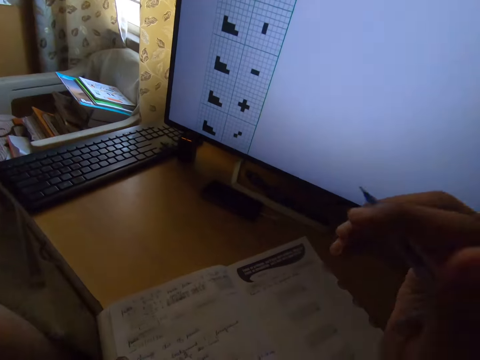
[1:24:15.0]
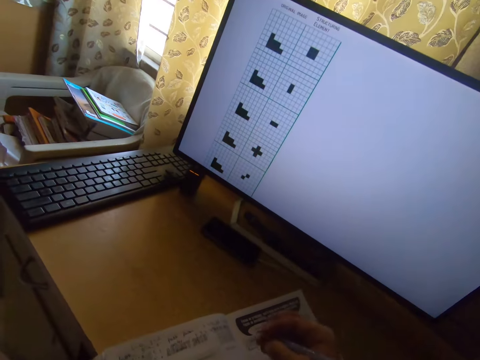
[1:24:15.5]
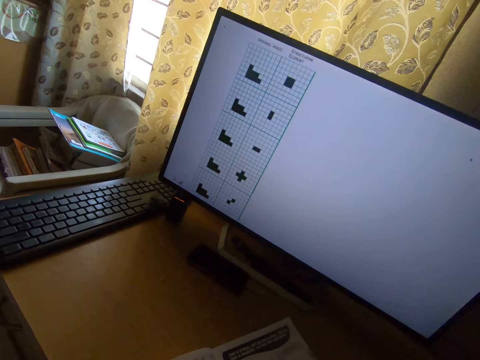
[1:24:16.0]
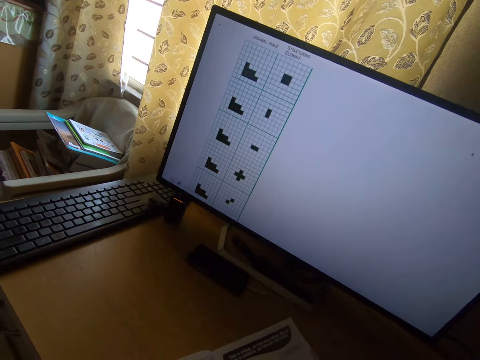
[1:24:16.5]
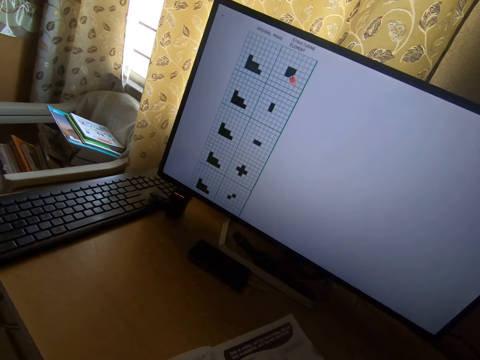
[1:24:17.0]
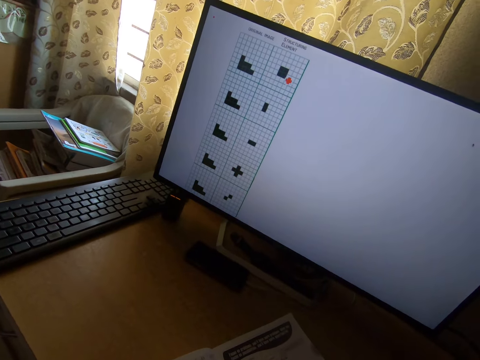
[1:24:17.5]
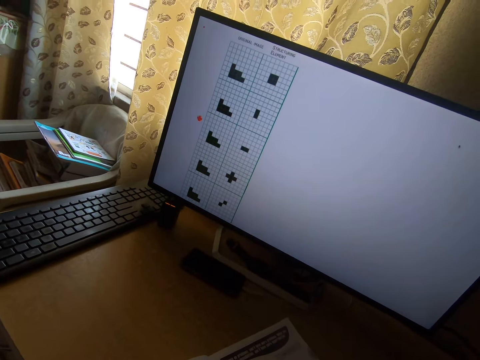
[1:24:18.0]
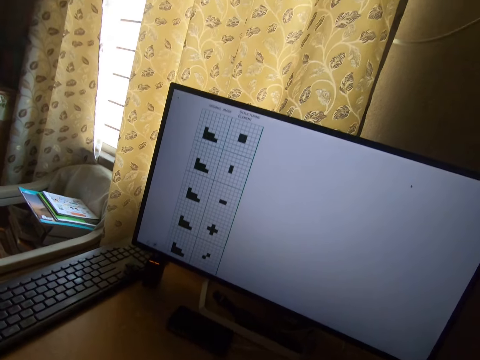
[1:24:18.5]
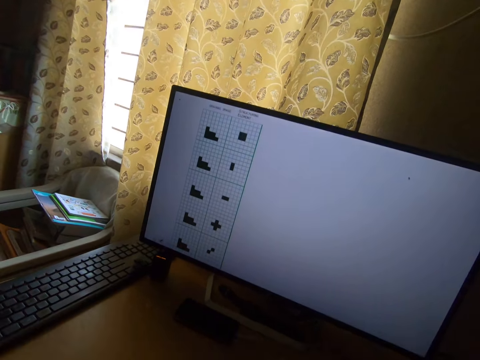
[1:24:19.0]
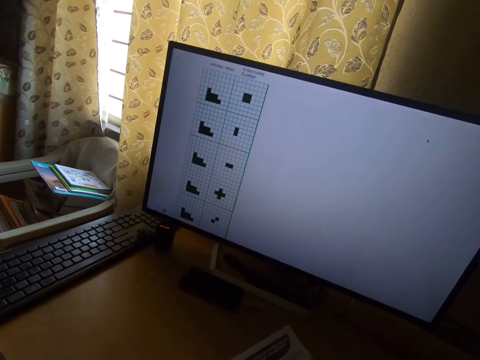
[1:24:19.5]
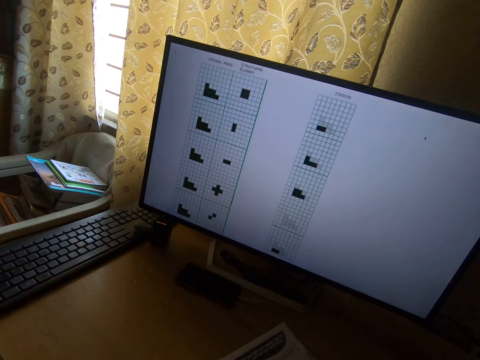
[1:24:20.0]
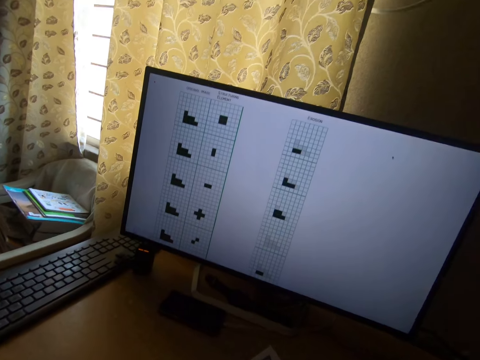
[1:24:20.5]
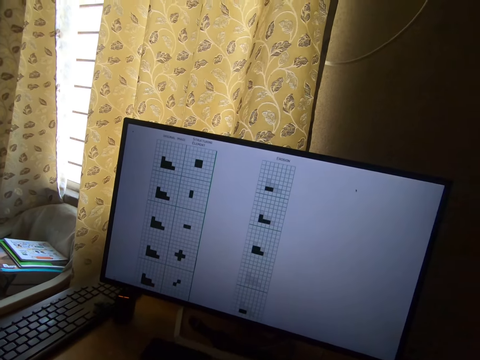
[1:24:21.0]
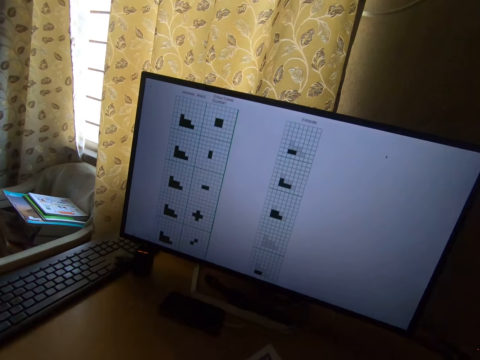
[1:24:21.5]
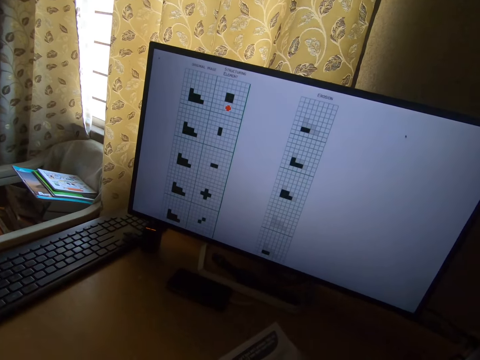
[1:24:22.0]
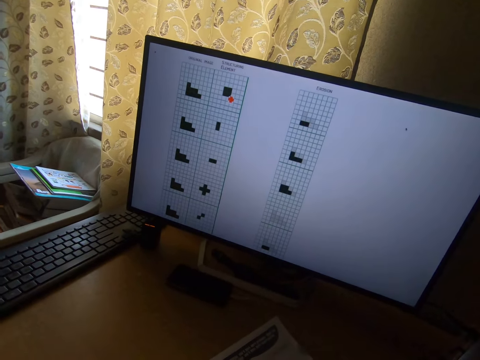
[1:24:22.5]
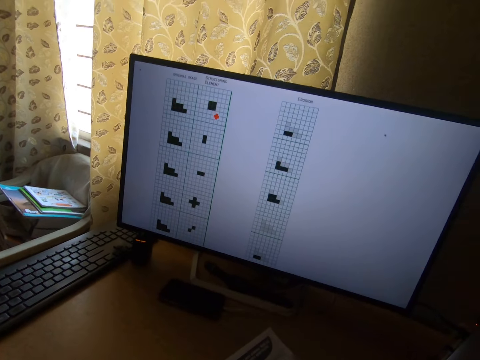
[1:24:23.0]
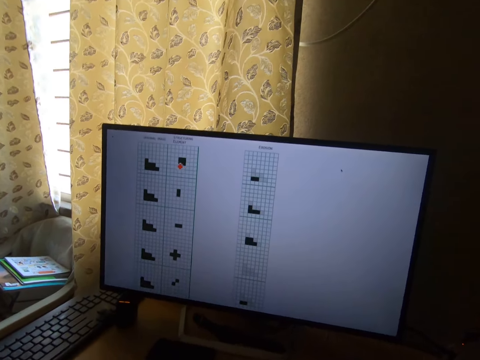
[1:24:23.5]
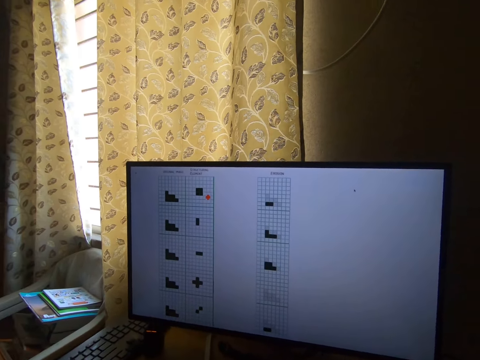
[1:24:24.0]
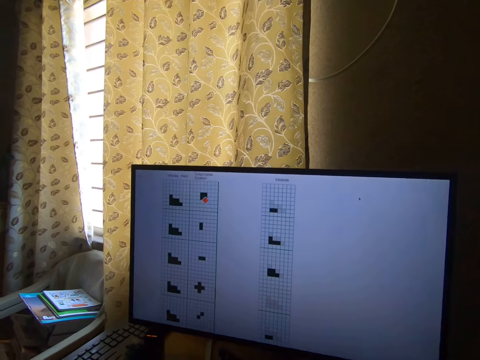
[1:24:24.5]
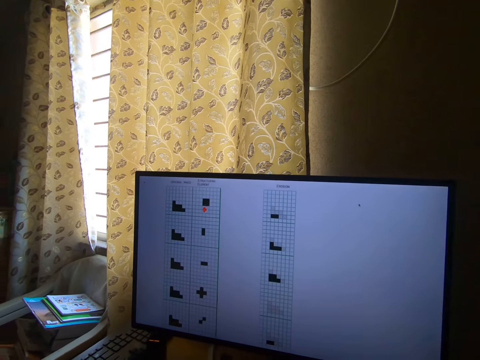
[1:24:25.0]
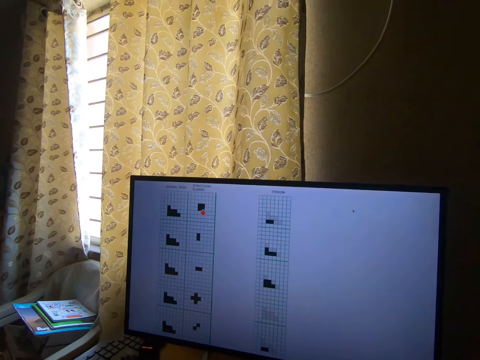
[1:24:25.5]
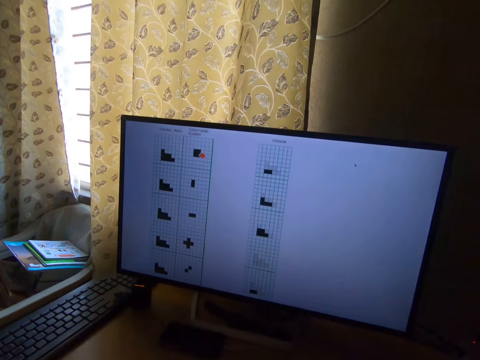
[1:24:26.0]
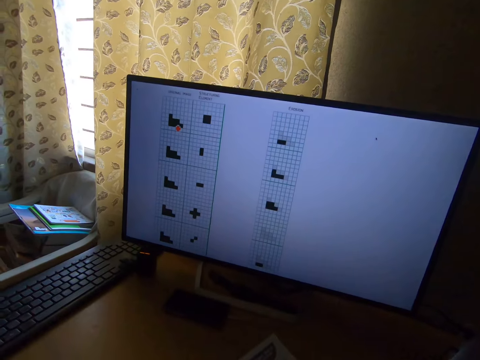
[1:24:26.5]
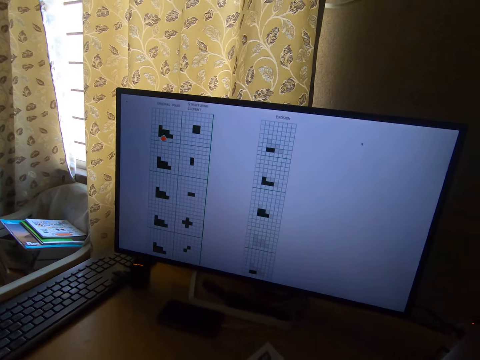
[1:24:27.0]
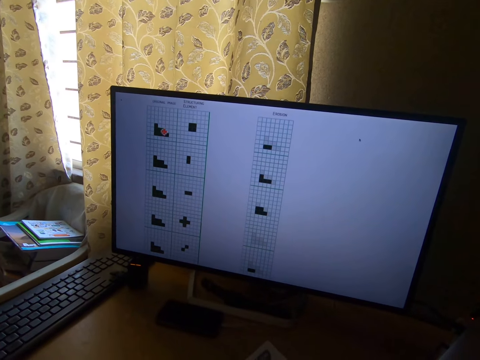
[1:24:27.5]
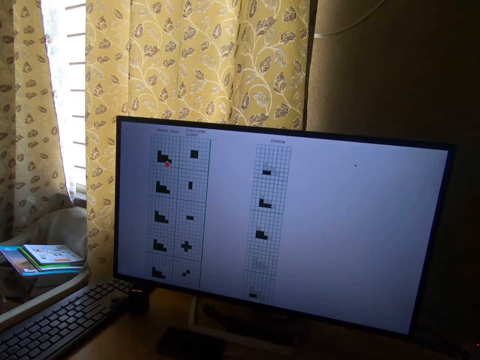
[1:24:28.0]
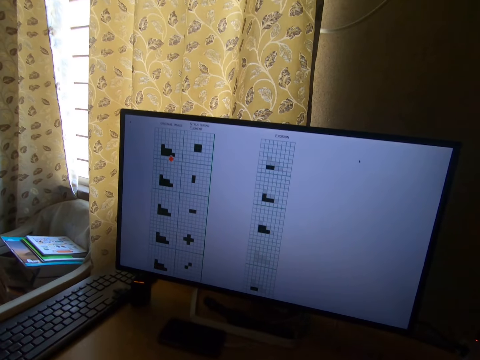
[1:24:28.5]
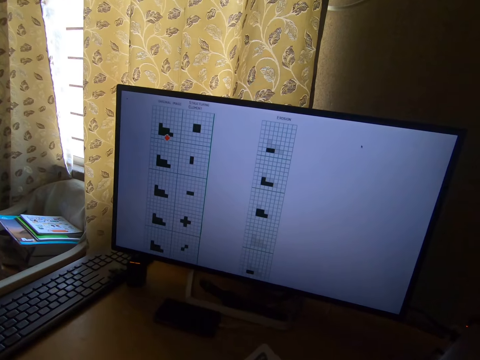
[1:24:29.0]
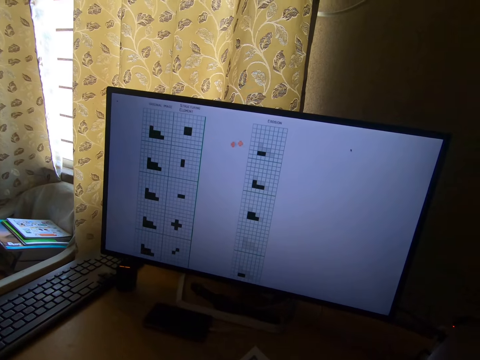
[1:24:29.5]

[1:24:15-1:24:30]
The camera wearer lowers his right hand on the book. He writes on the book with the pen in his right hand. He looks at a monitor.

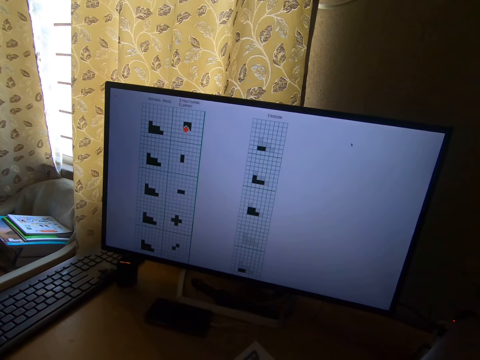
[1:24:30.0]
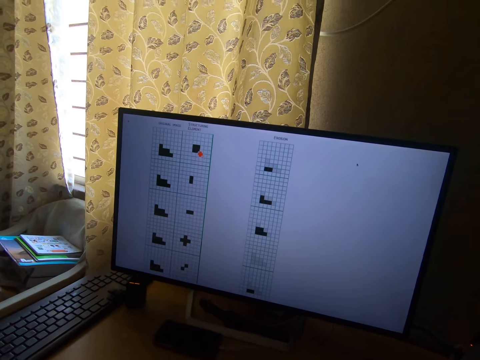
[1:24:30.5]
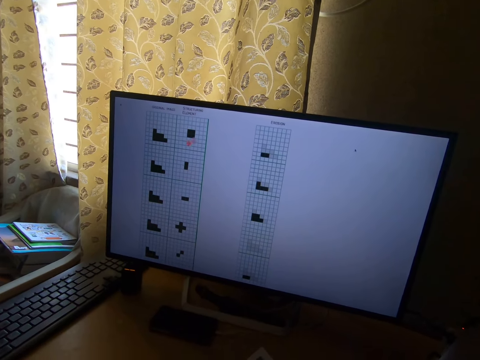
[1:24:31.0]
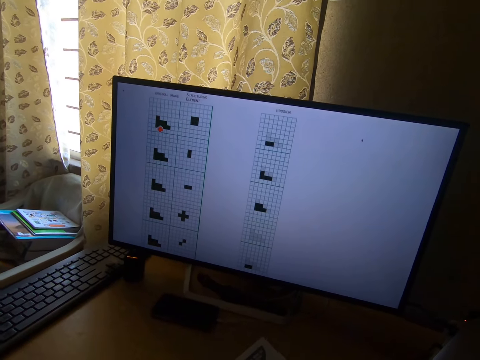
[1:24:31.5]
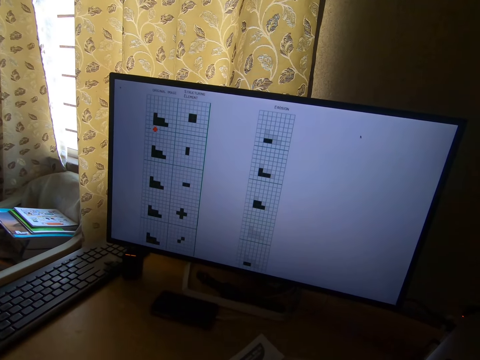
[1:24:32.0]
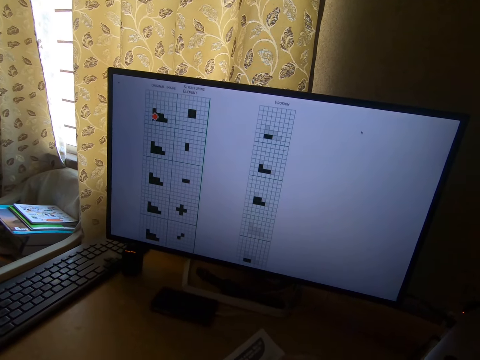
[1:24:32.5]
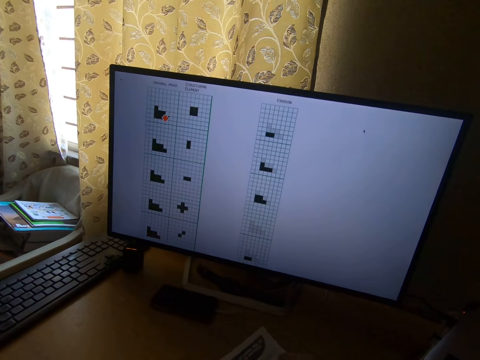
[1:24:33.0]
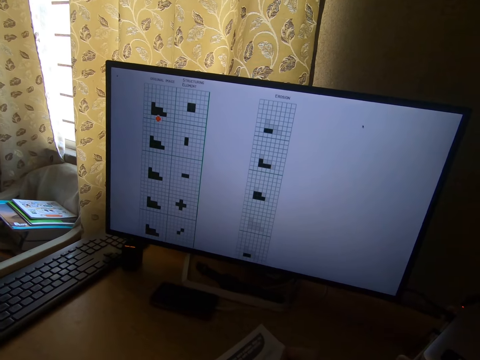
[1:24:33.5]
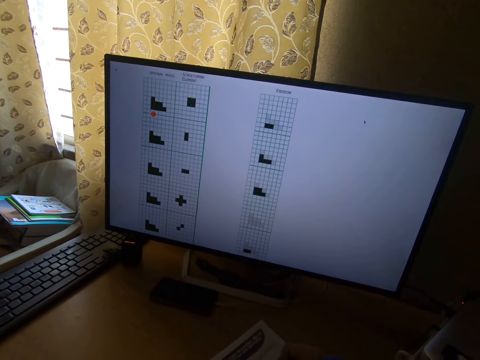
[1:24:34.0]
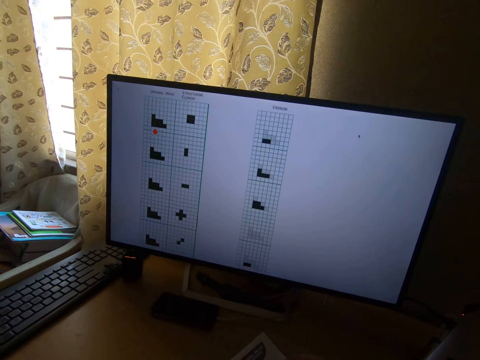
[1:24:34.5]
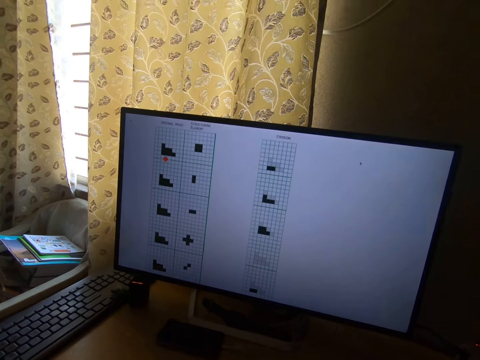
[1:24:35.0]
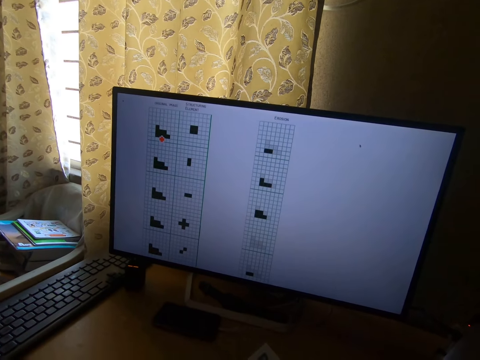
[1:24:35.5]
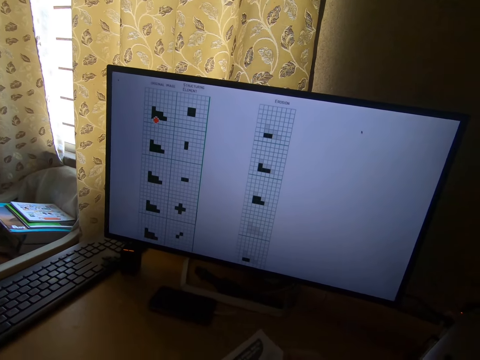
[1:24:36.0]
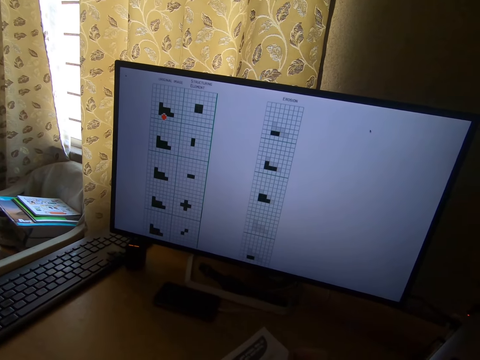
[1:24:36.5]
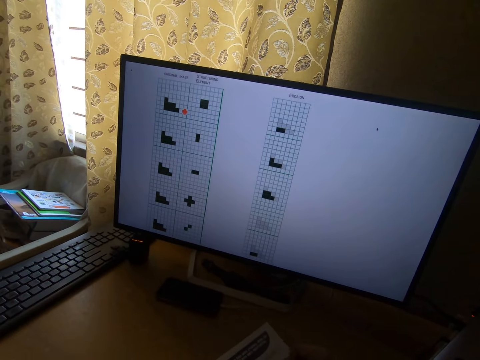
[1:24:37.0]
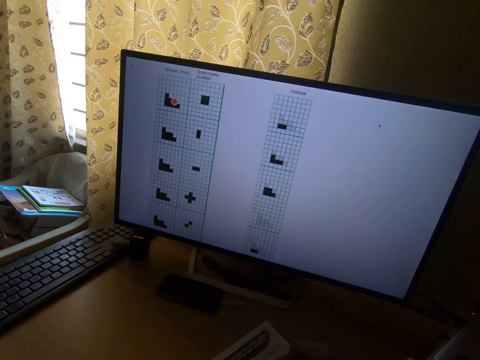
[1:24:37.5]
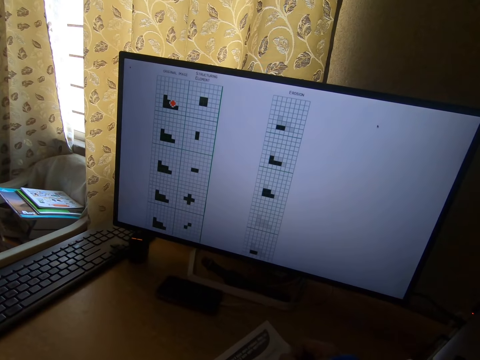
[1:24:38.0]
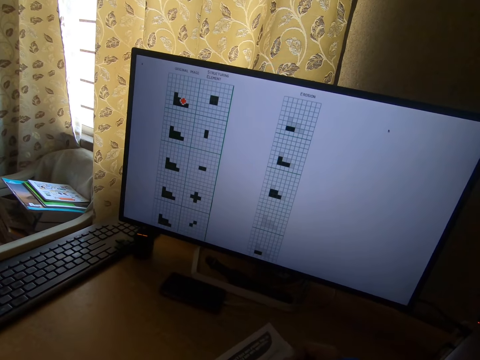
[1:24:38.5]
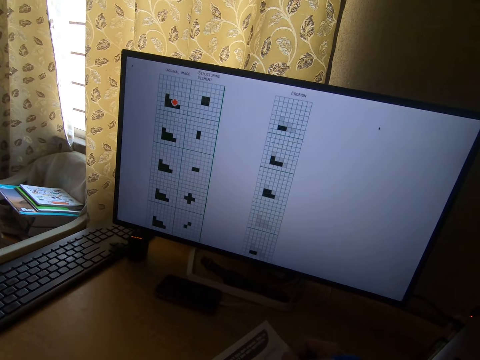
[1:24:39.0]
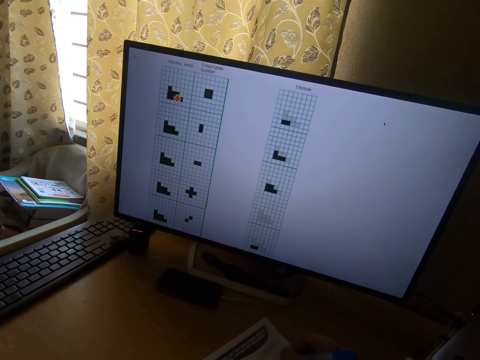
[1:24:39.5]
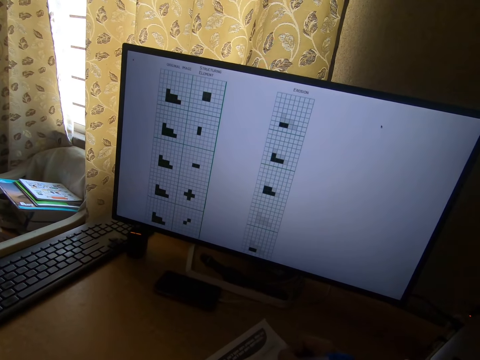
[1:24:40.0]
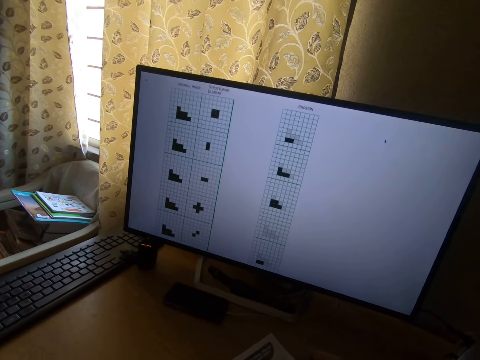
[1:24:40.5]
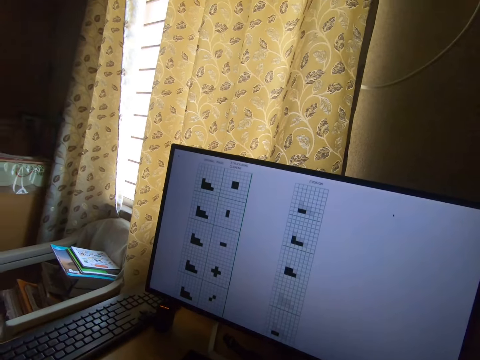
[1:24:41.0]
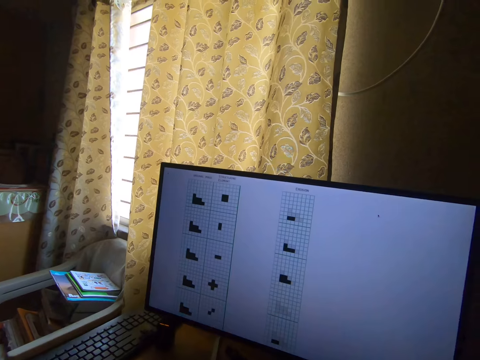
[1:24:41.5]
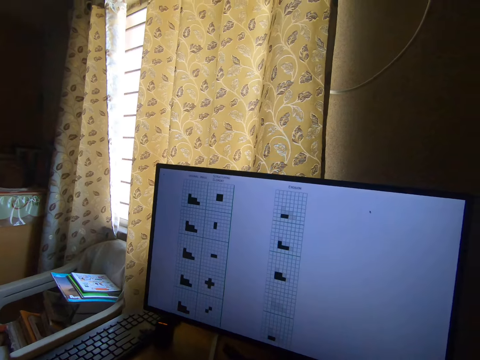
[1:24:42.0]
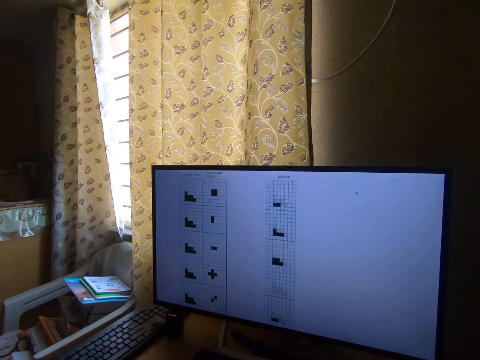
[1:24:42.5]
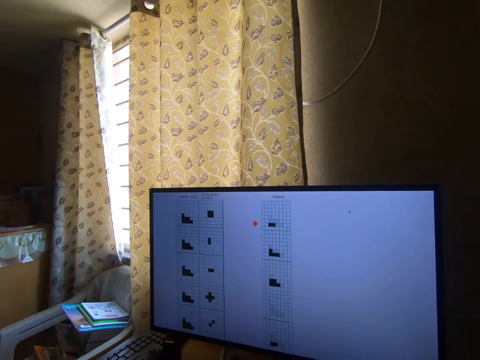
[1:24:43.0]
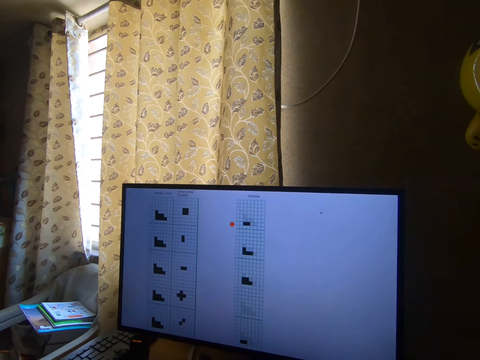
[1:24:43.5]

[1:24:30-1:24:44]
The camera wearer writes on a book with a pen. They look at a monitor.
